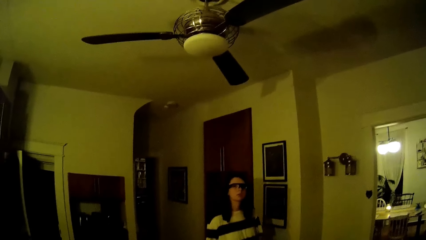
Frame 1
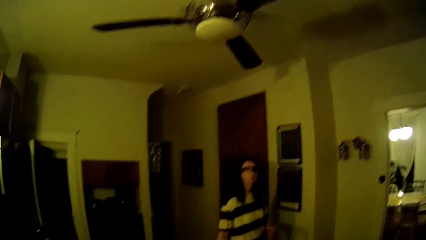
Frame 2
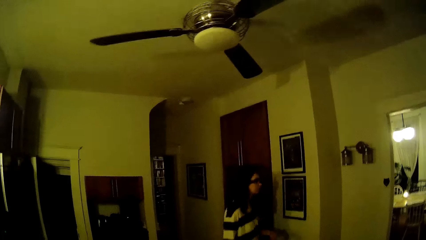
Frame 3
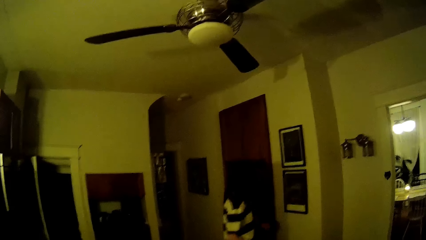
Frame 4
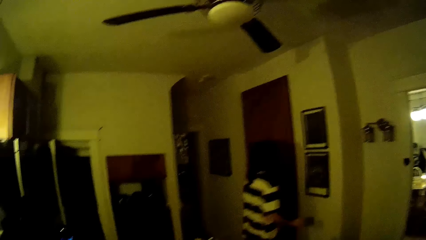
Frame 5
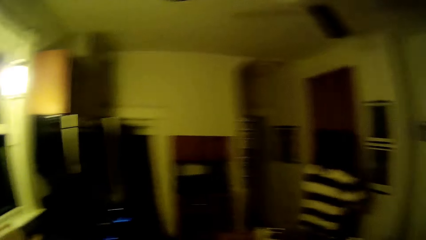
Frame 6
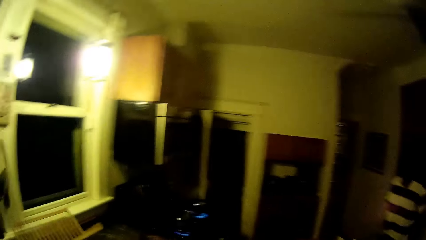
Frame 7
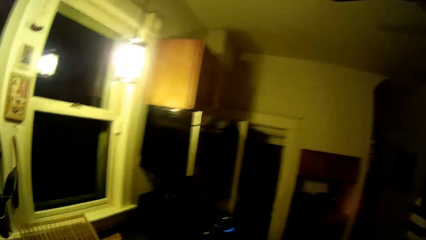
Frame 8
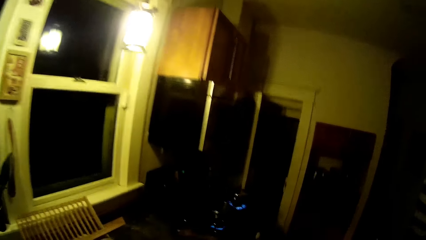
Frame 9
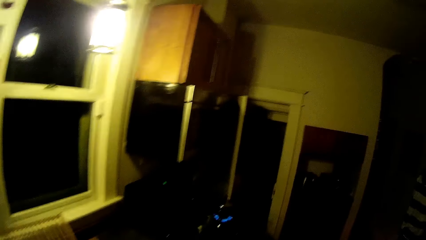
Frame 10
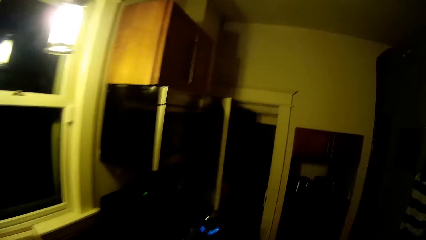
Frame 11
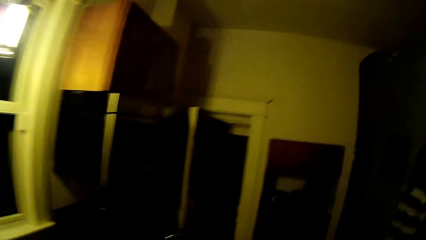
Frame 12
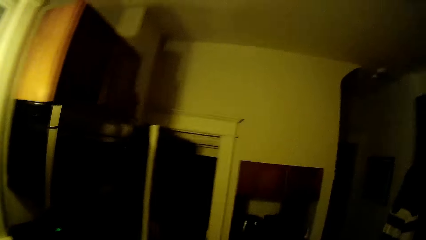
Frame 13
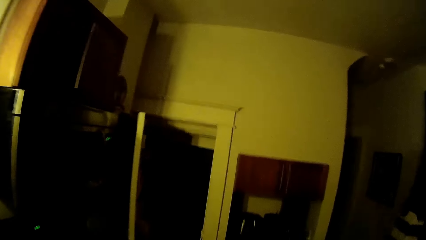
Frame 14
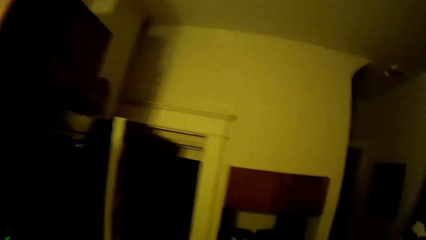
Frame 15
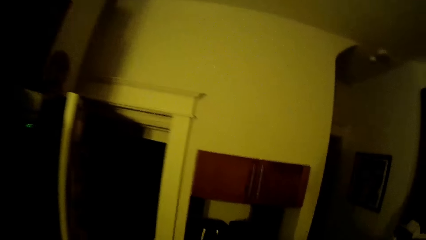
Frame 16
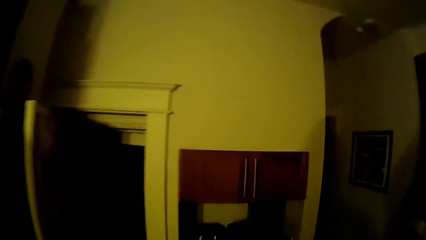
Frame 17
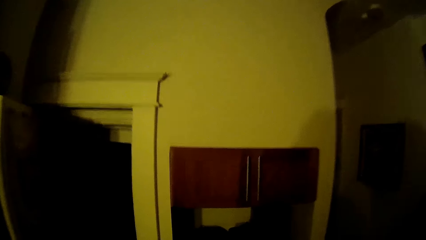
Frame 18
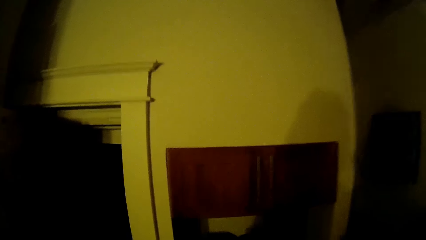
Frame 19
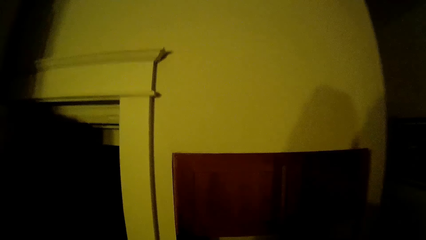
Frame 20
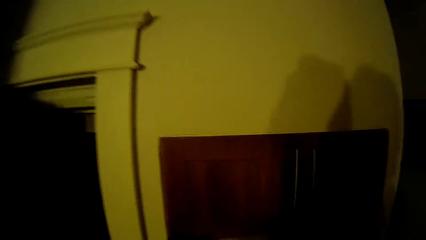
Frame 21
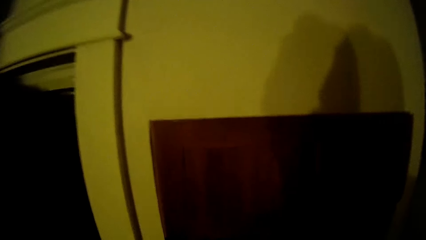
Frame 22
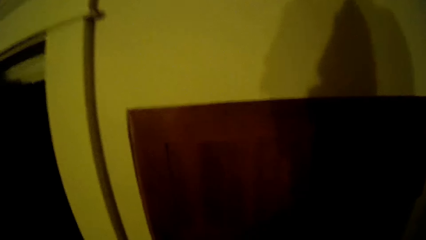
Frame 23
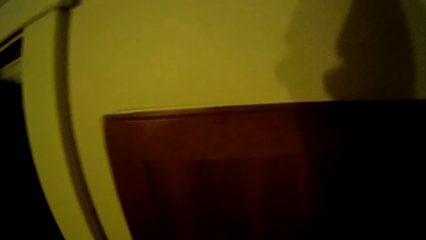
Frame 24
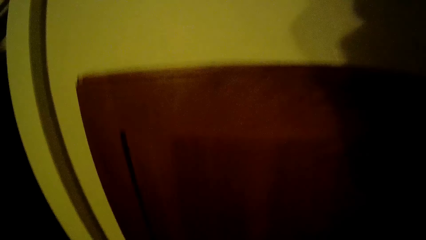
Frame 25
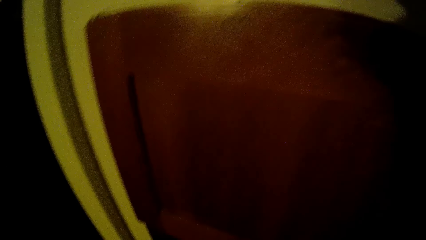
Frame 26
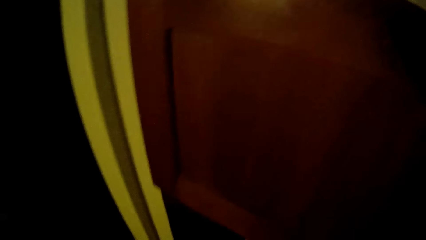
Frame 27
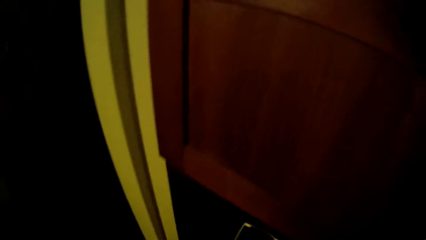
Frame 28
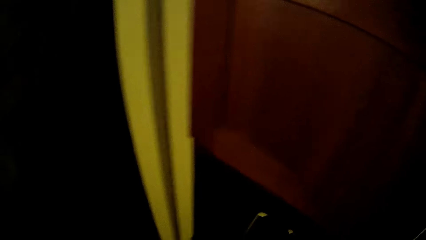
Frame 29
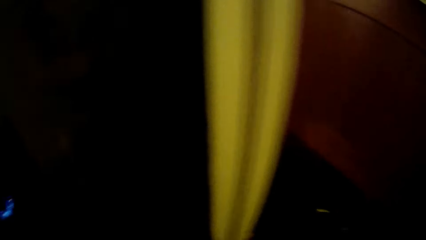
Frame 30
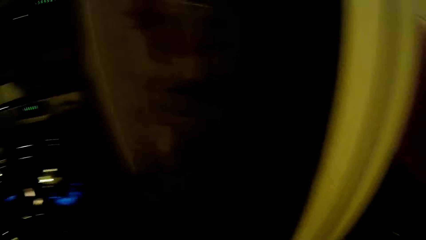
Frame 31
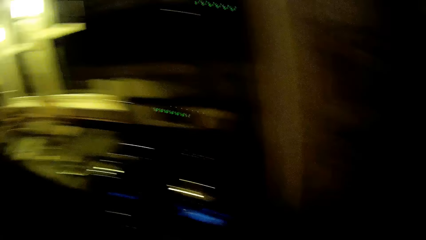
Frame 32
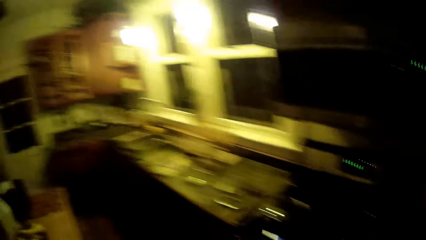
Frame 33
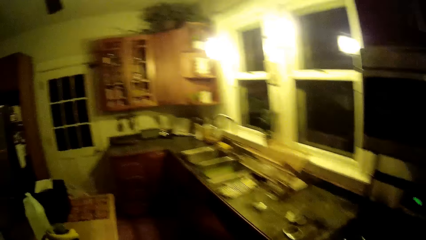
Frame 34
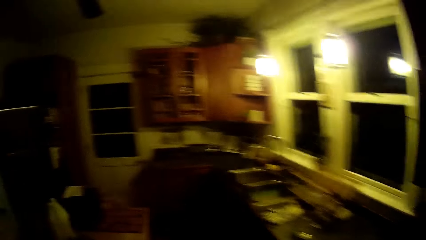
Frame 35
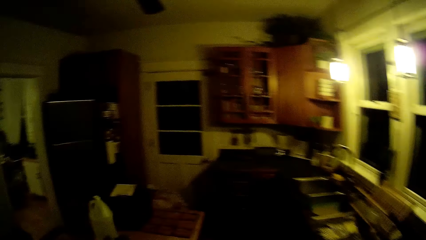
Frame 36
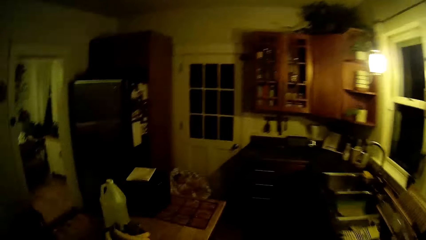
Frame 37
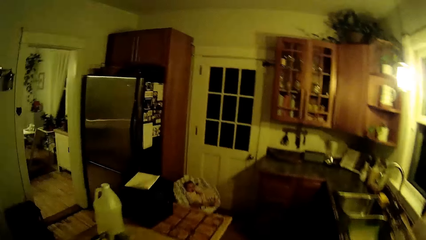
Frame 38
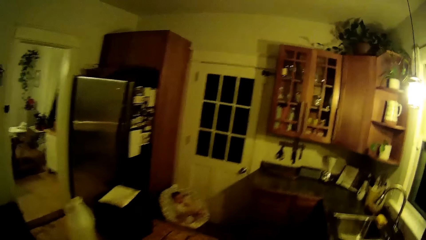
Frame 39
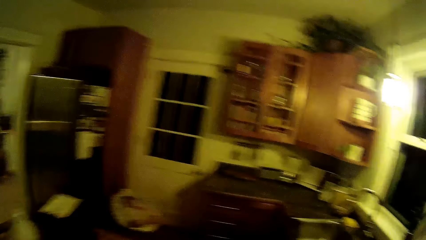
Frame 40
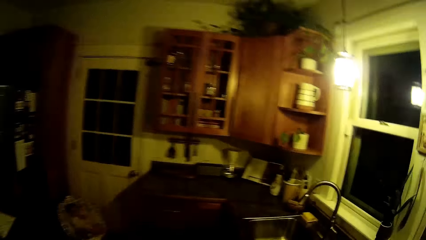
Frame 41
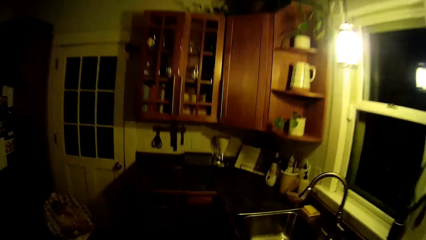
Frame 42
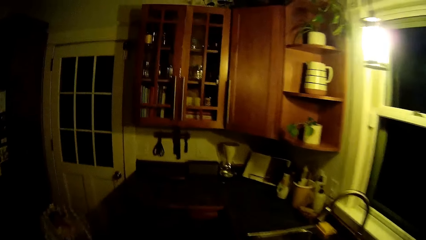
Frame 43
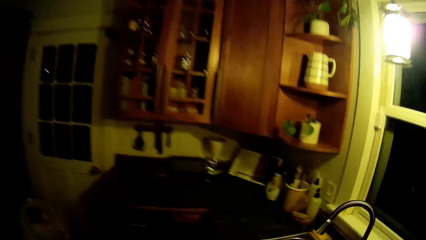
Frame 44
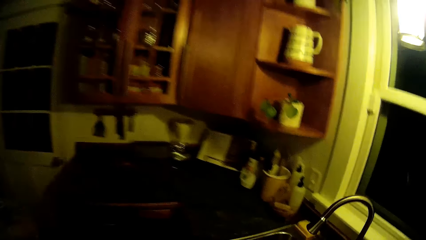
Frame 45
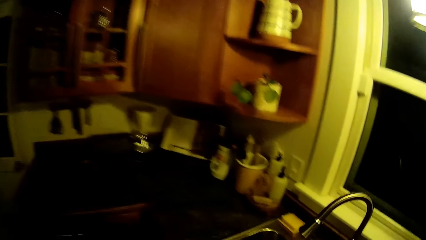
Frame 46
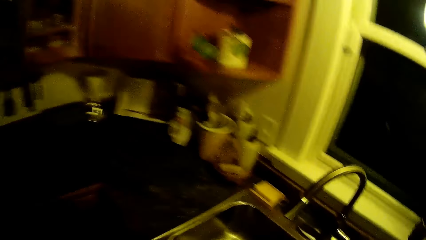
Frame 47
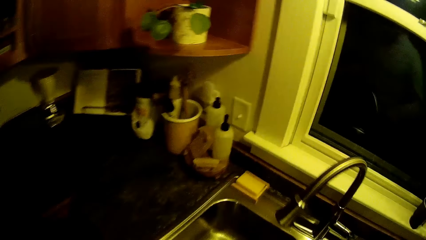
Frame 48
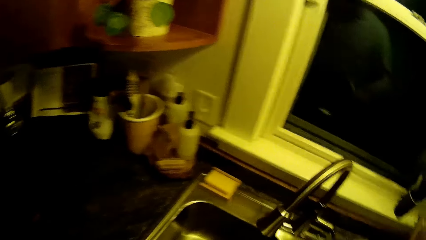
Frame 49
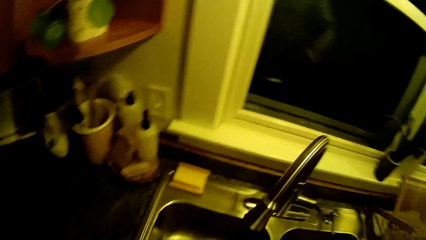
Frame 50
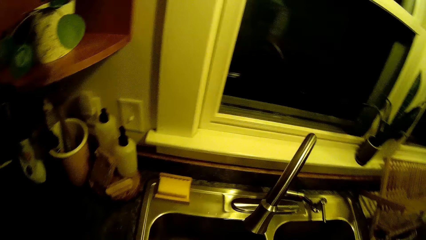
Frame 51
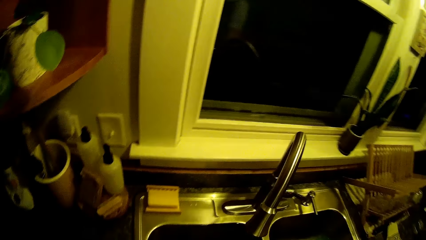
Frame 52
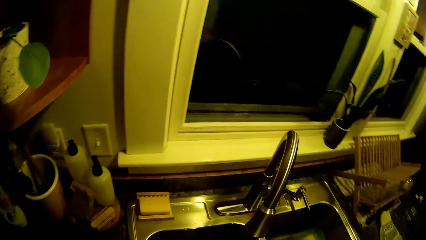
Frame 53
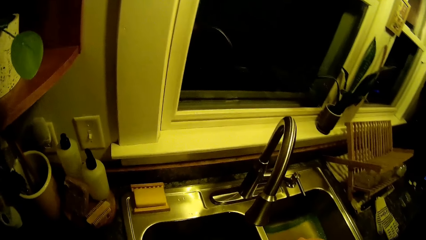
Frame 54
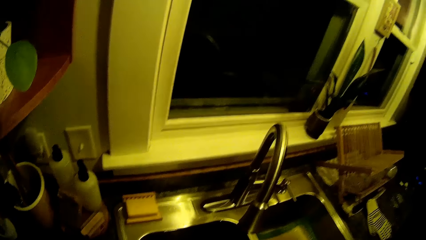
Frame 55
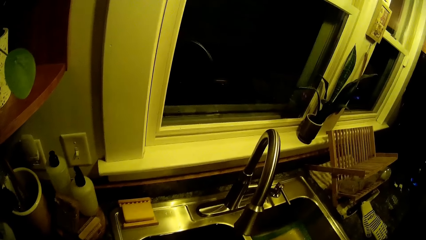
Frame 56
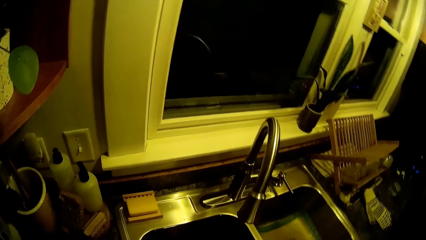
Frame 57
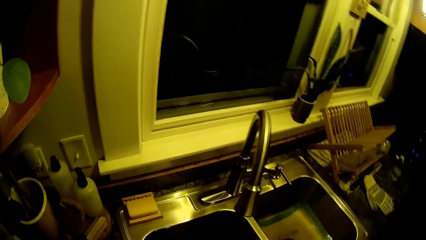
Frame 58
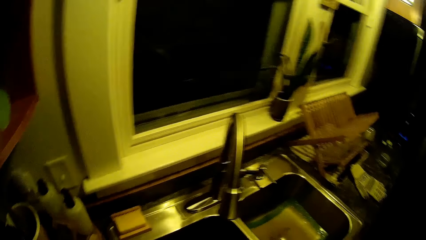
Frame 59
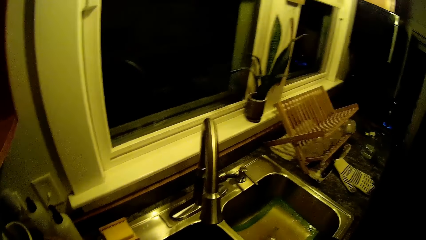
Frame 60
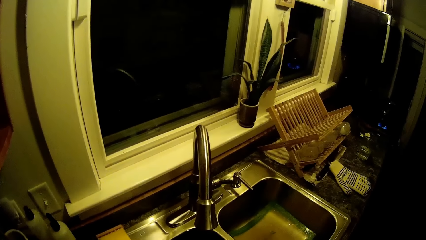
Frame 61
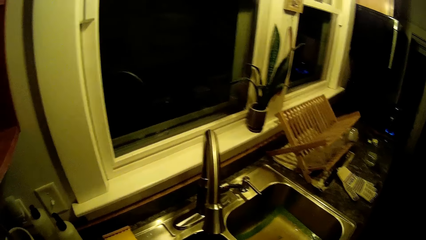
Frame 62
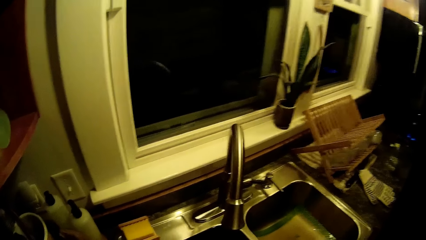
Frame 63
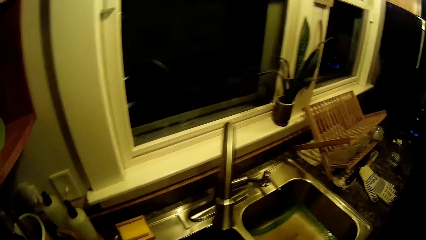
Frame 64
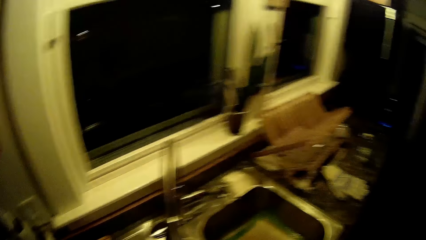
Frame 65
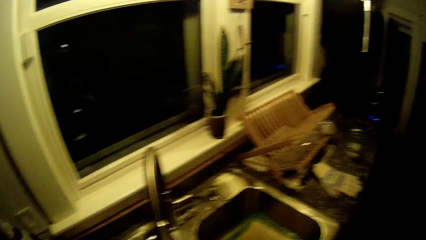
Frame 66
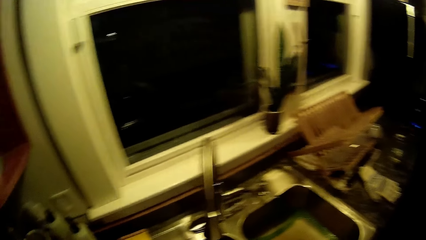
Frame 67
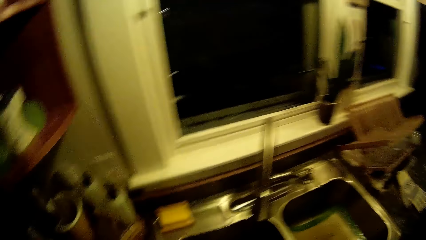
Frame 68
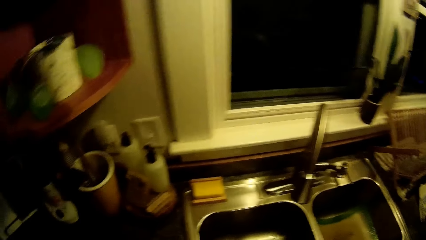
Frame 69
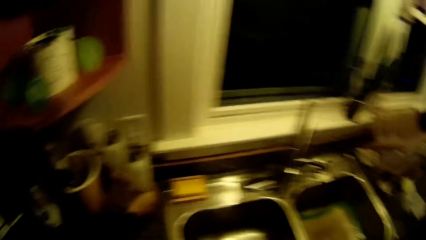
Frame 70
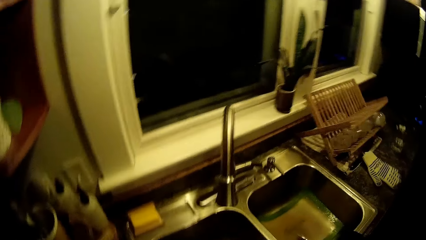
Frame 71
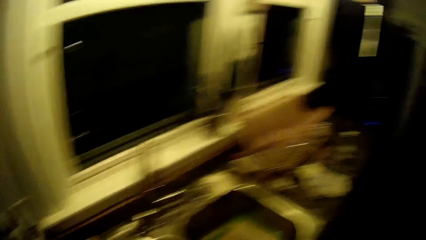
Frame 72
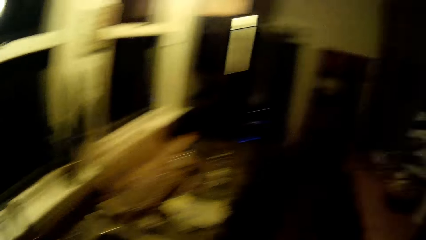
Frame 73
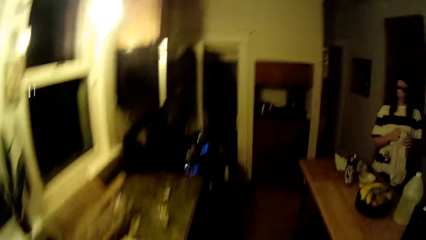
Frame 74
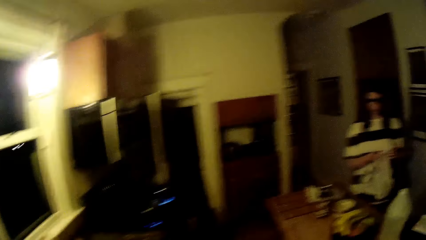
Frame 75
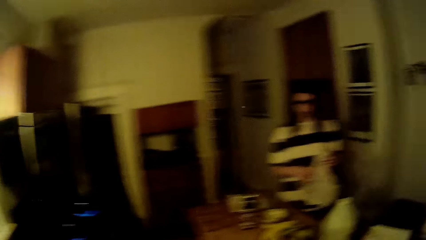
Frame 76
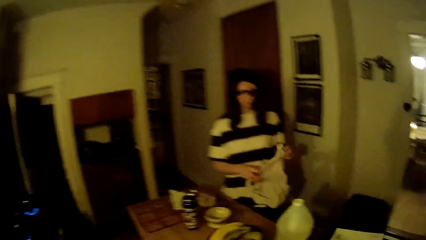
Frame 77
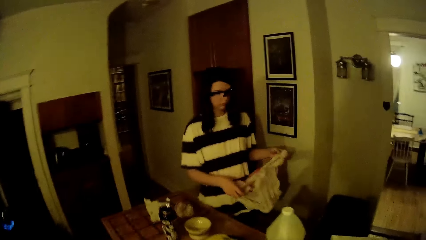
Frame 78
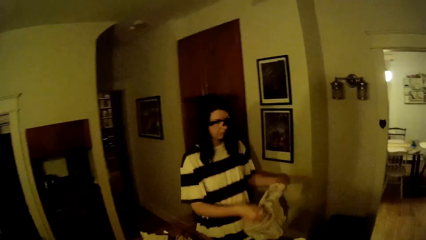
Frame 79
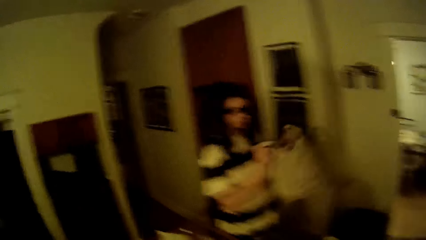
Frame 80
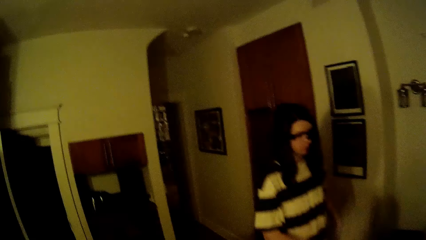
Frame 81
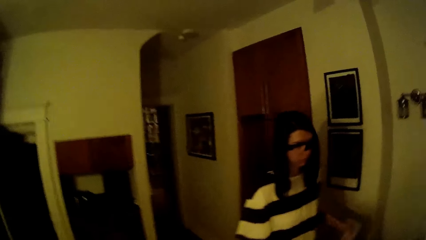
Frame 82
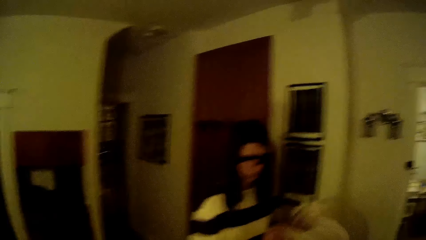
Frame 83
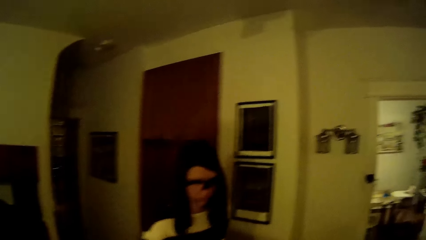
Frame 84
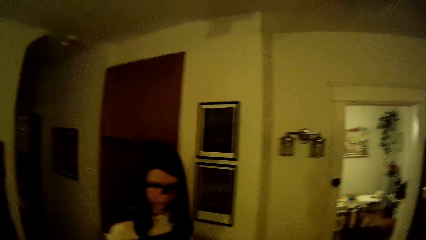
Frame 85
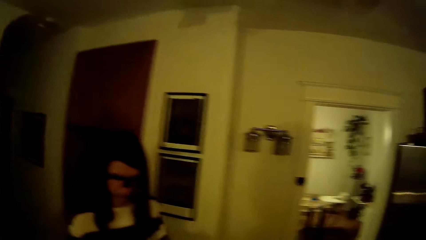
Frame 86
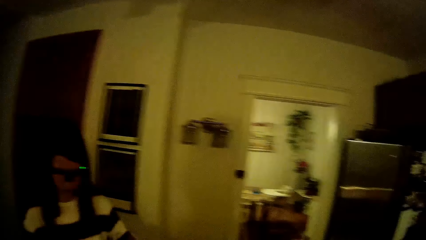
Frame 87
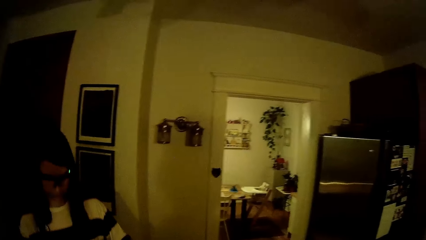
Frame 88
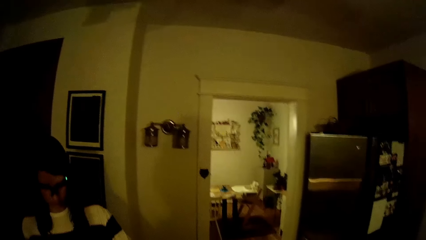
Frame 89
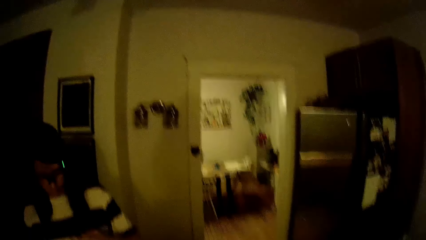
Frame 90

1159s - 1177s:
The woman leaves the kitchen. The camera wearer walks towards a kitchen cupboard. They walk towards the sink and stare at the sink. The woman holds a polythene bag with her hands. The camera wearer converses with the woman. They walk towards the table. The woman flings the polythene bag in her hands.
